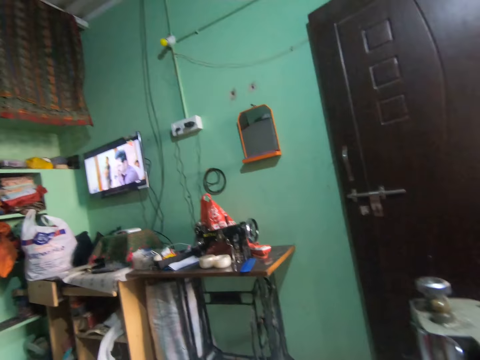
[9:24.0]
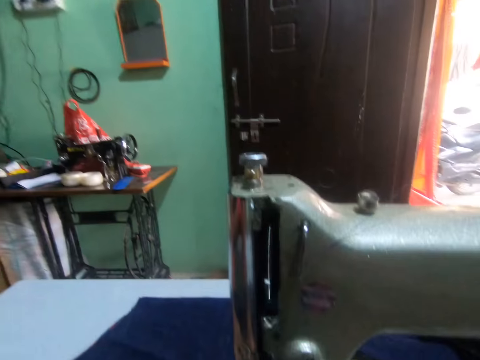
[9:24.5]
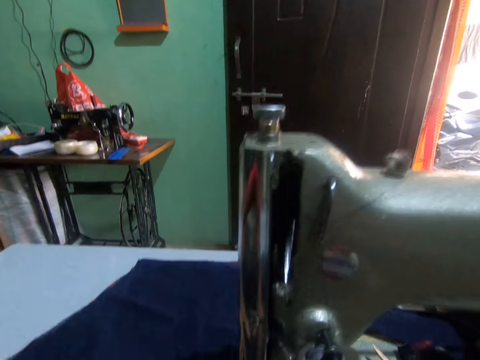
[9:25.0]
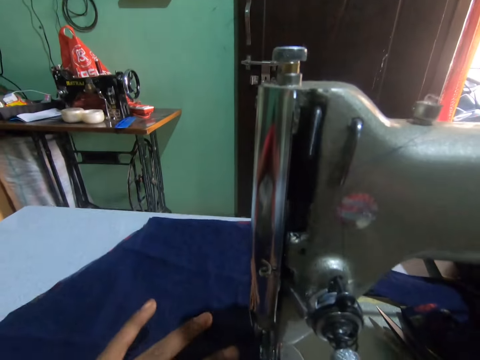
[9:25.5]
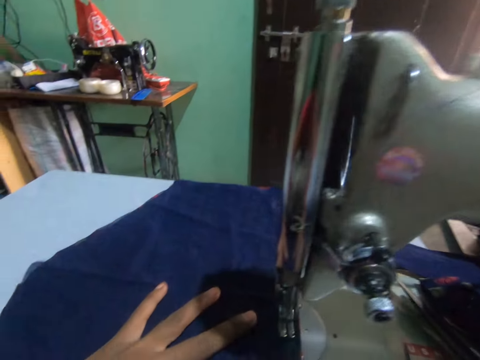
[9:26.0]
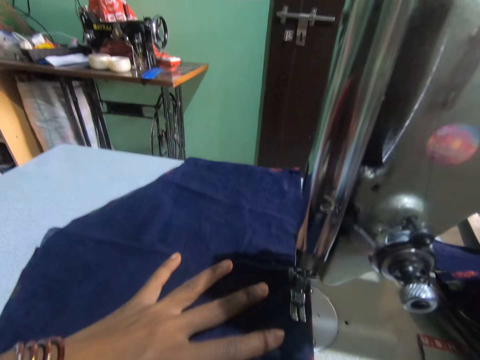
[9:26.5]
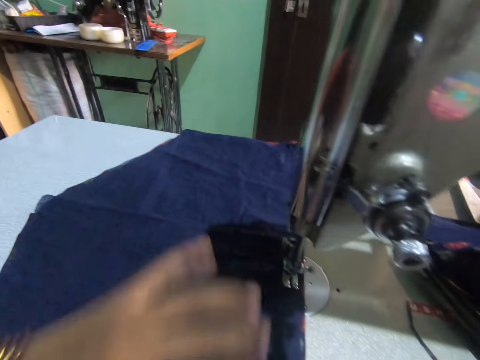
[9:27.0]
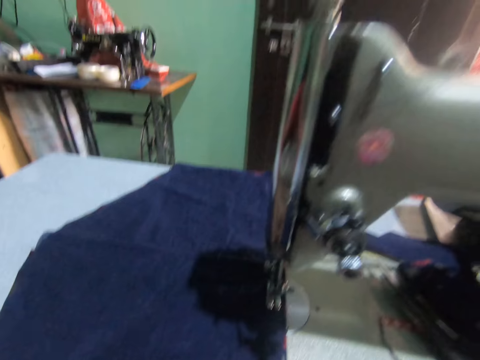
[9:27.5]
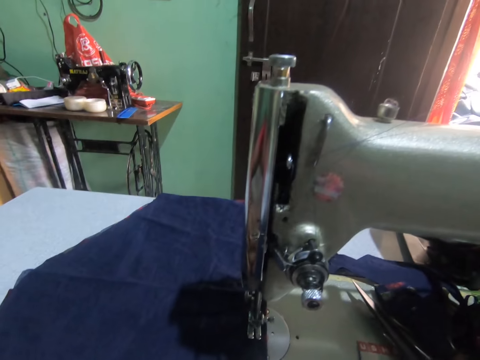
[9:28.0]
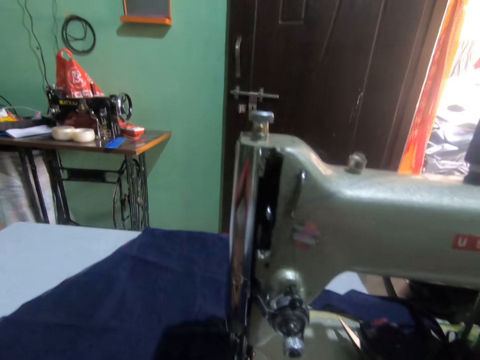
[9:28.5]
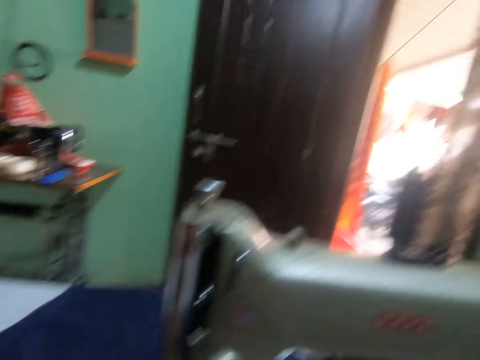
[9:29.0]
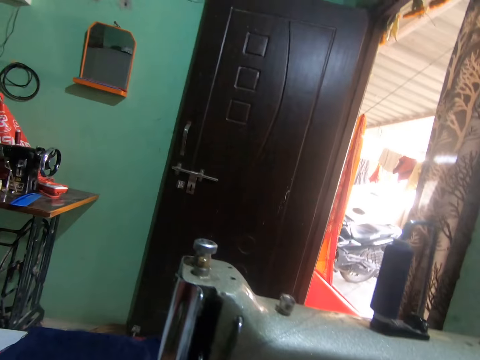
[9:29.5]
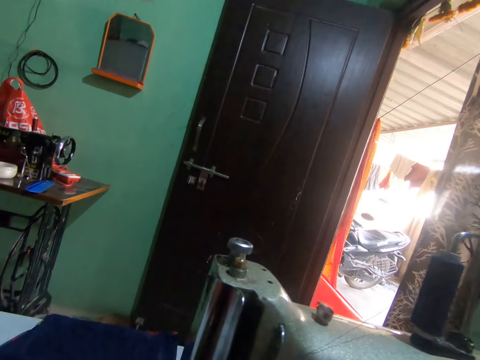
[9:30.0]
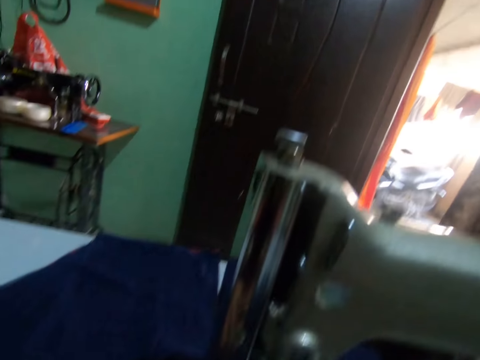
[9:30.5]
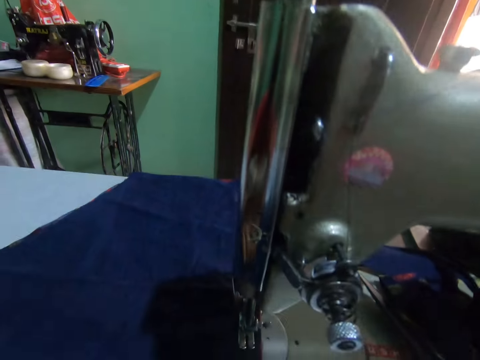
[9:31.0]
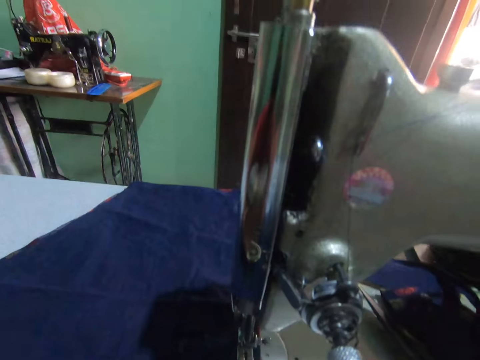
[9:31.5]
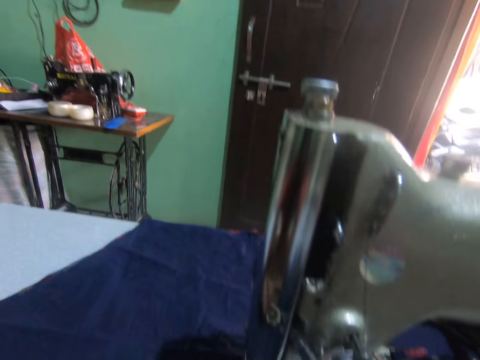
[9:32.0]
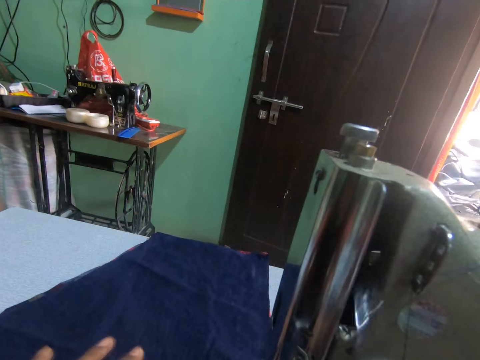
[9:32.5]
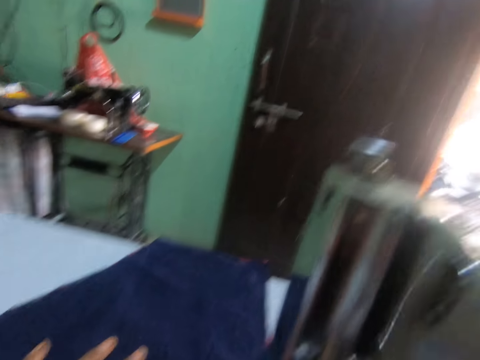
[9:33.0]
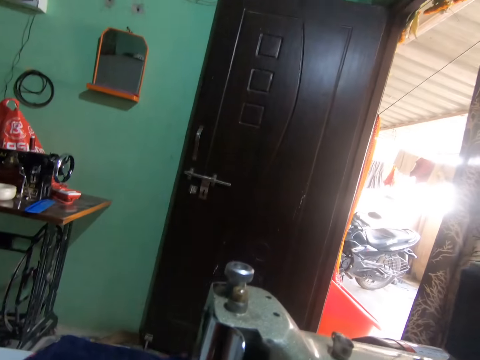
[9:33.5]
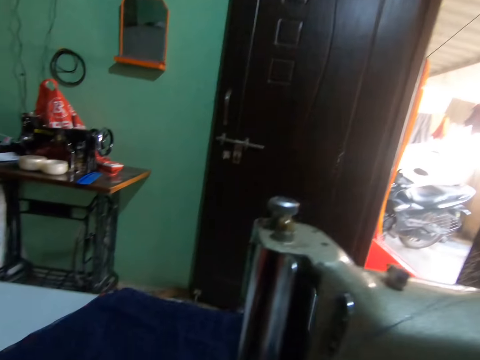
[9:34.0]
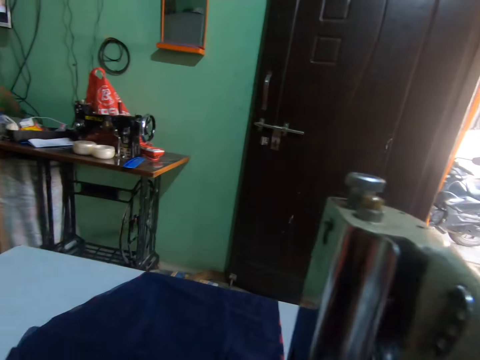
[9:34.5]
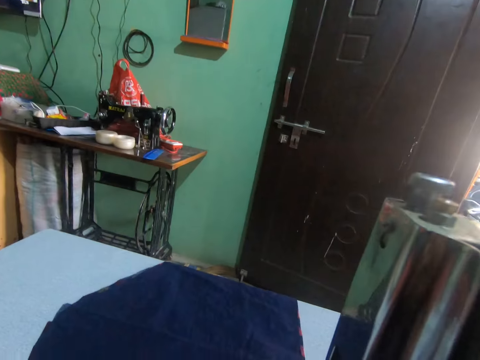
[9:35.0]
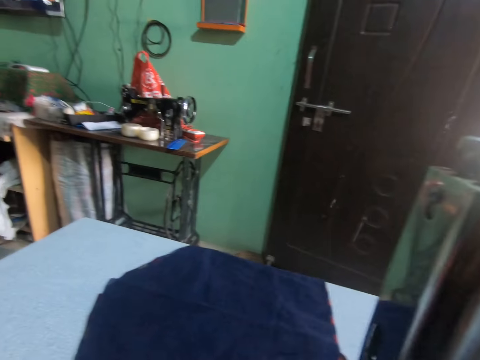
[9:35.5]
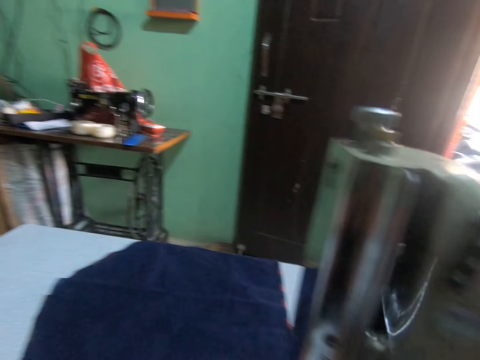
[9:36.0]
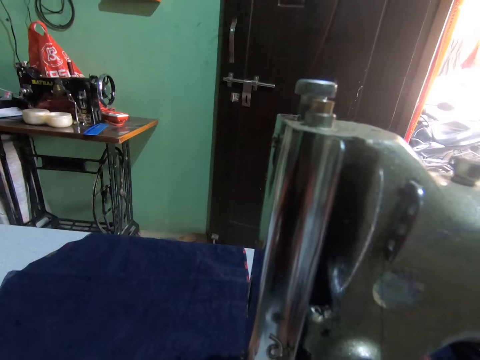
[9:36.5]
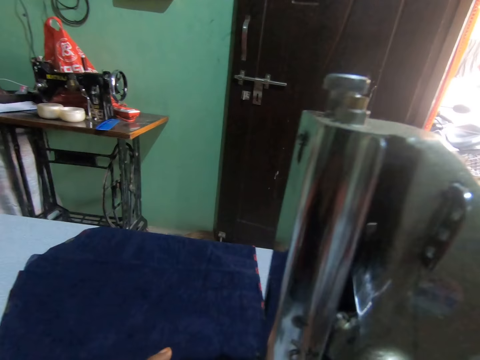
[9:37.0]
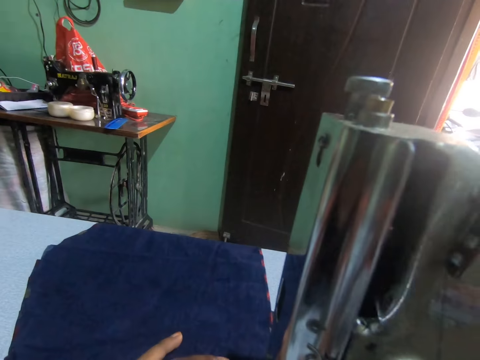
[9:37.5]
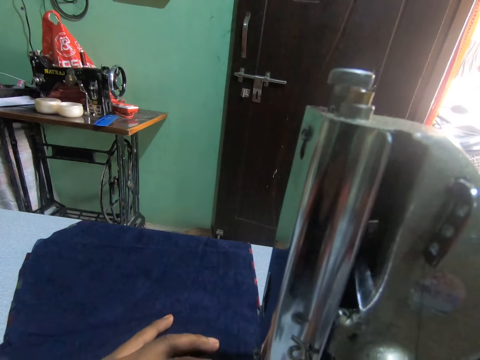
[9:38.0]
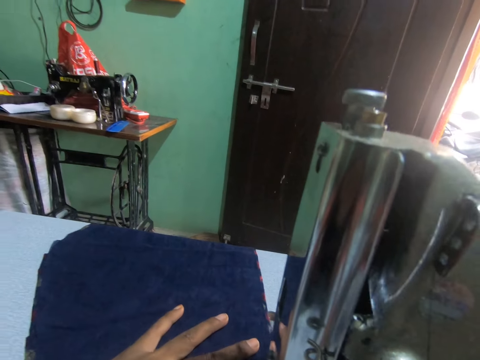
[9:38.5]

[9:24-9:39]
The camera wearer stares at the television. He turns around. He sews a fabric. He places his left hand on the piece of cloth on the sewing machine. He pushes the fabric through the sewing machine. He removes his left hand from the piece of cloth on the sewing machine. He turns to the side. He places his left hand on the piece of cloth on the sewing machine and runs the sewing machine with the pedal with both legs. He sews the fabric. He pushes the fabric through the sewing machine.

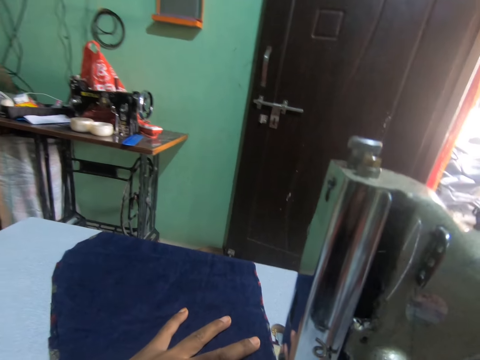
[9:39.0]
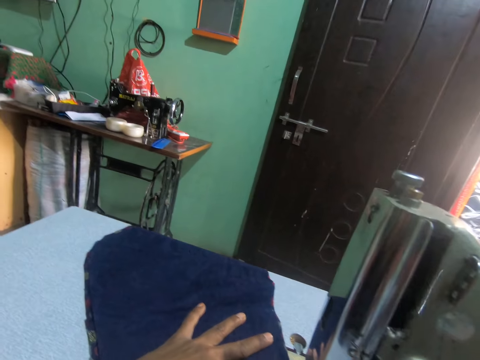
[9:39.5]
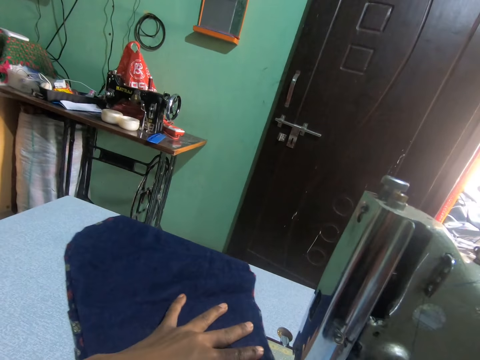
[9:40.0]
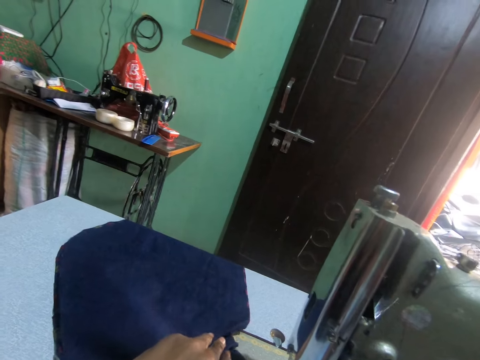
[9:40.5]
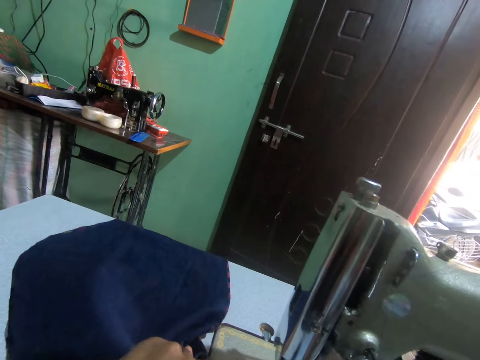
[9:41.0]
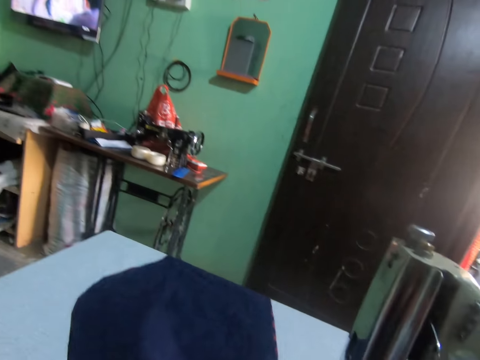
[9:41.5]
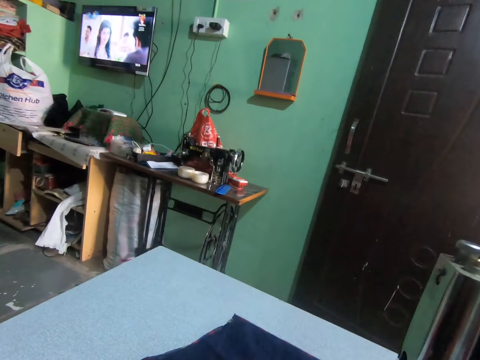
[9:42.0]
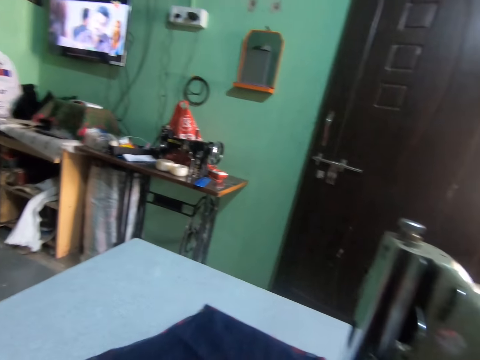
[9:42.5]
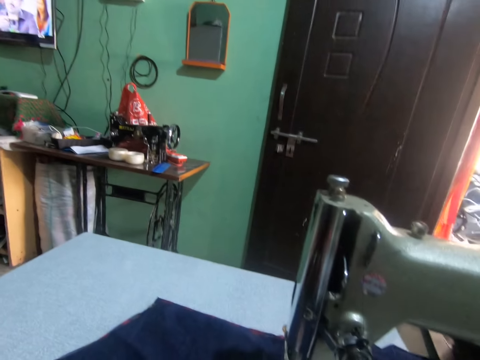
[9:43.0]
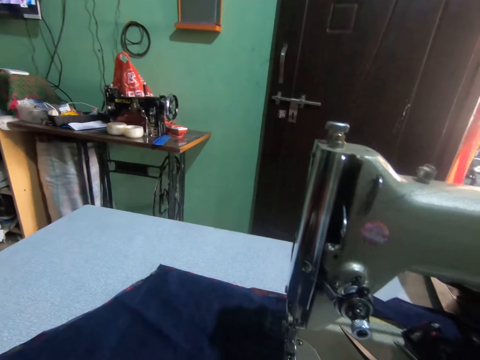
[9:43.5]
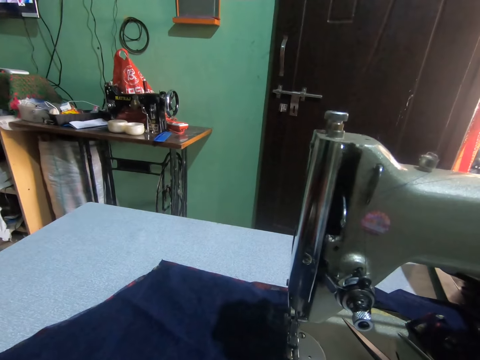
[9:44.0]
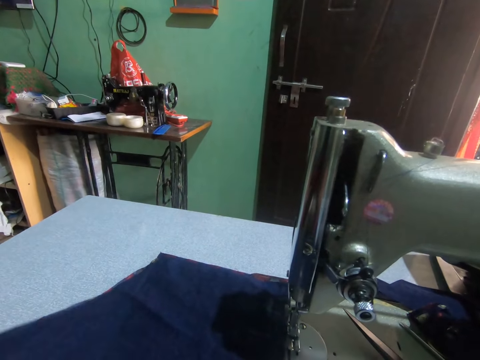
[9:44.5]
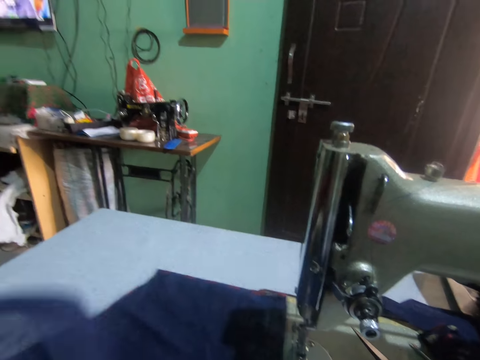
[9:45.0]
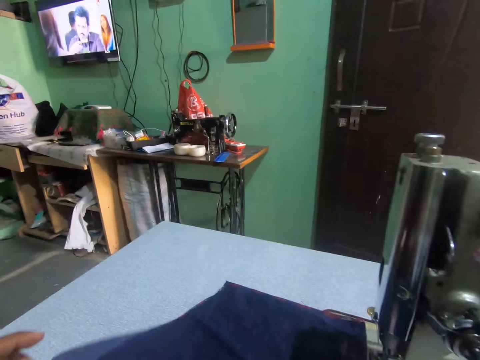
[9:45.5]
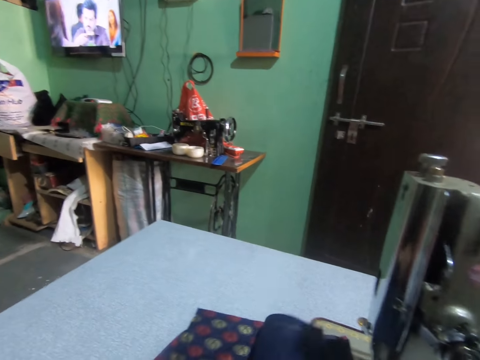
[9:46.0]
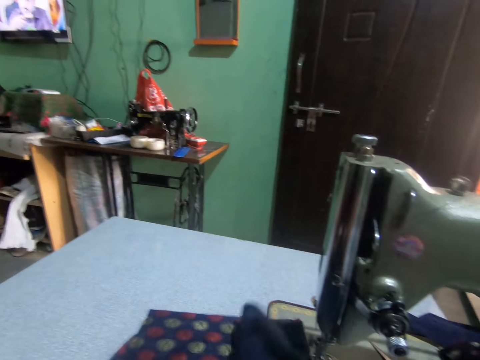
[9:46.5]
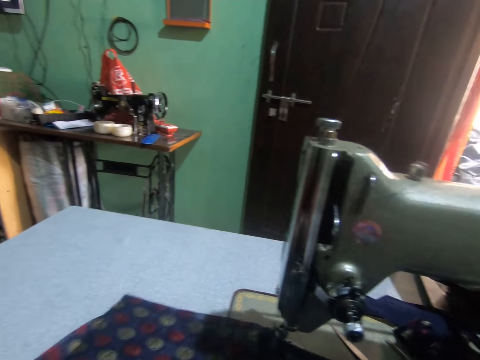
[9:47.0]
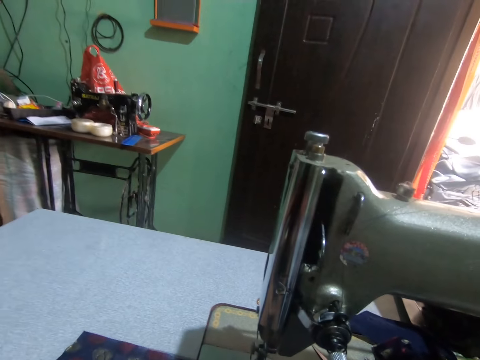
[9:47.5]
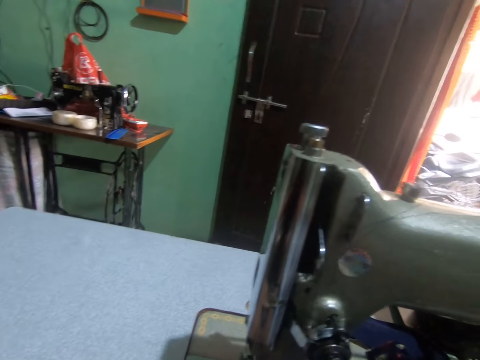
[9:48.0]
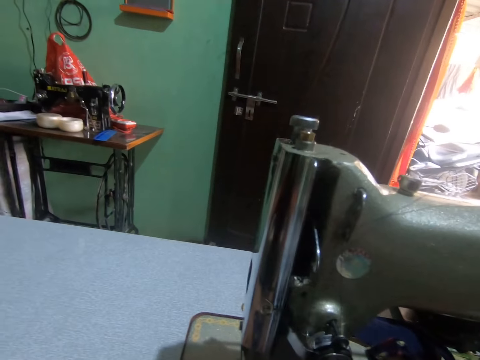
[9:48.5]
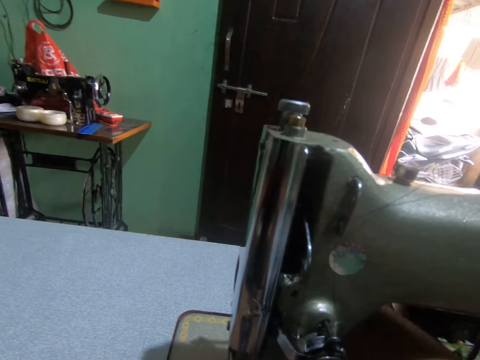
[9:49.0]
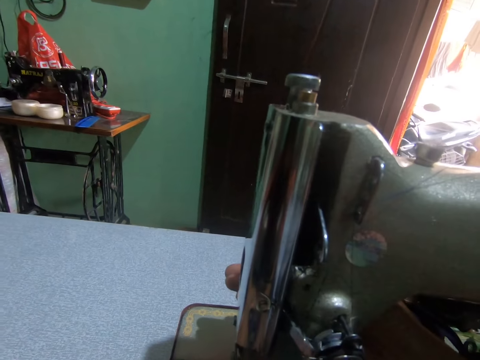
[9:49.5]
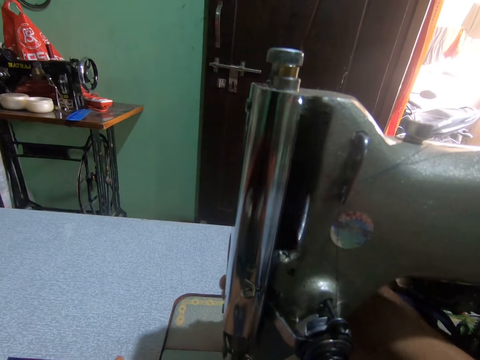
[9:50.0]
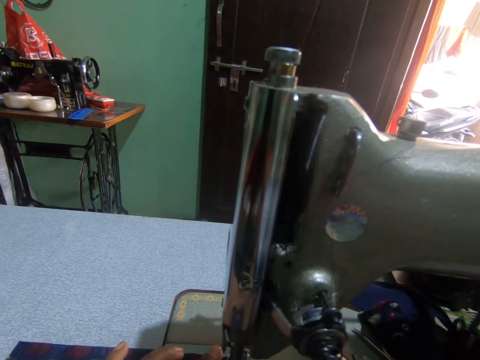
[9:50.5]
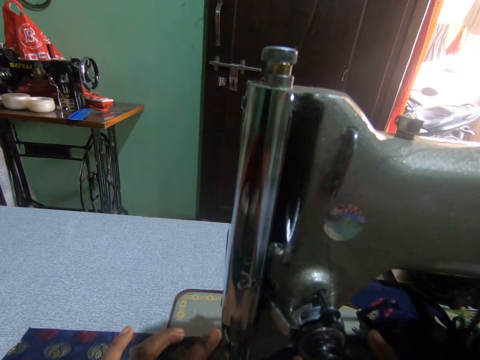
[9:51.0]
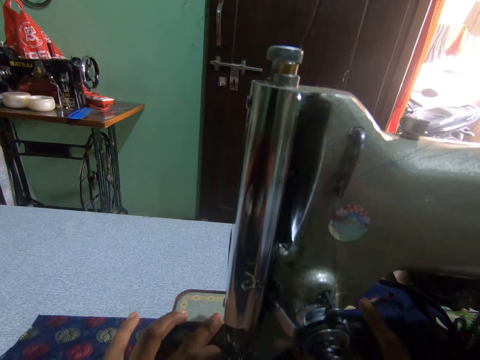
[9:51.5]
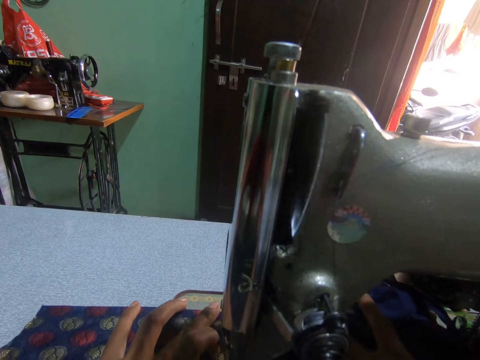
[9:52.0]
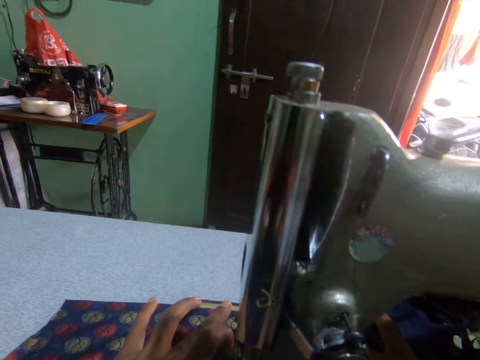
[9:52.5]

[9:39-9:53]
The camera wearer squeezes the piece of cloth on the sewing machine with his left hand. He turns to the side. He adjusts the fabric. He flips the piece of cloth on the sewing machine with his left hand. He turns to the side. He holds the sewing machine with his right hand. He runs the sewing machine with the pedal with both legs. He sews the fabric. He places both hands on the piece of cloth on the sewing machine. He pushes the fabric through the sewing machine.
